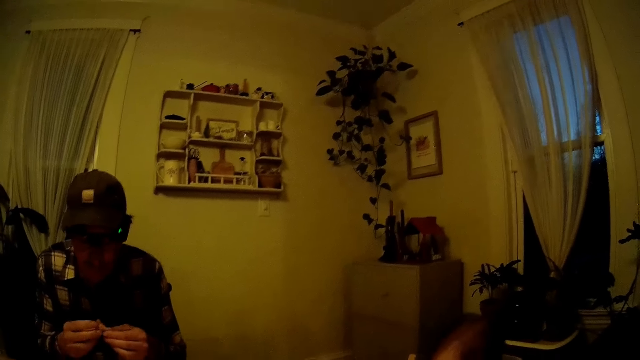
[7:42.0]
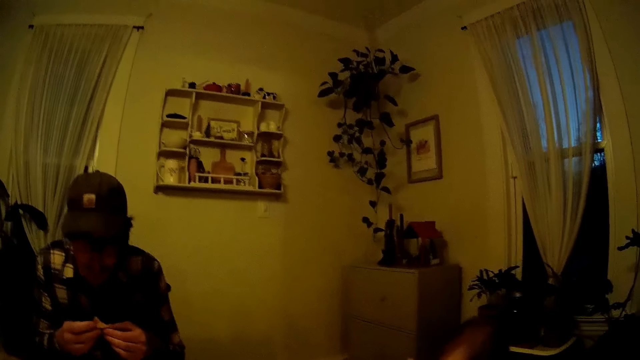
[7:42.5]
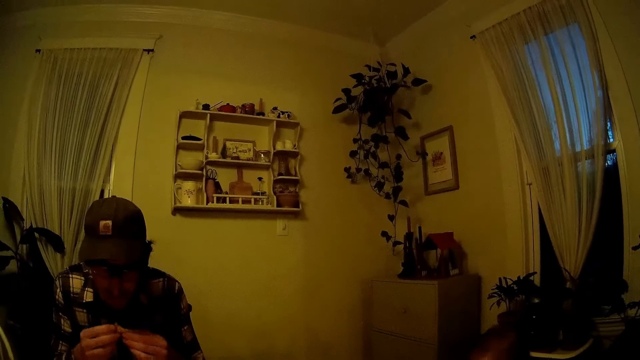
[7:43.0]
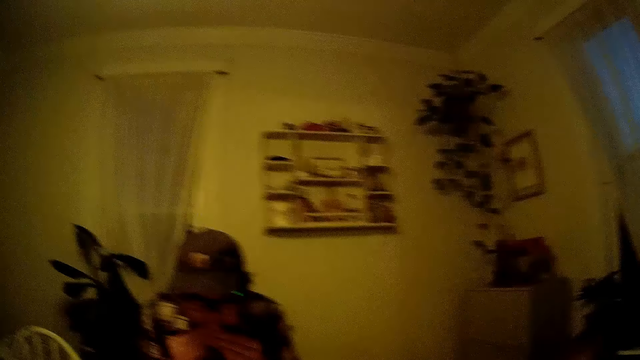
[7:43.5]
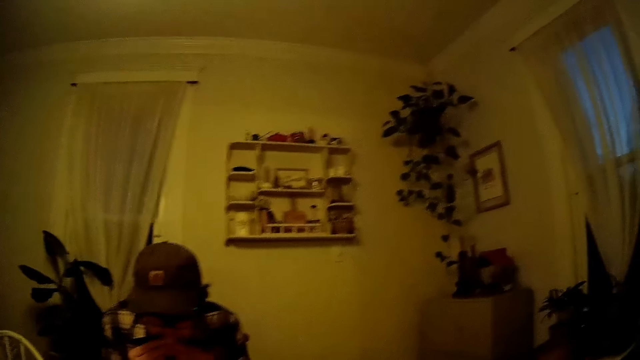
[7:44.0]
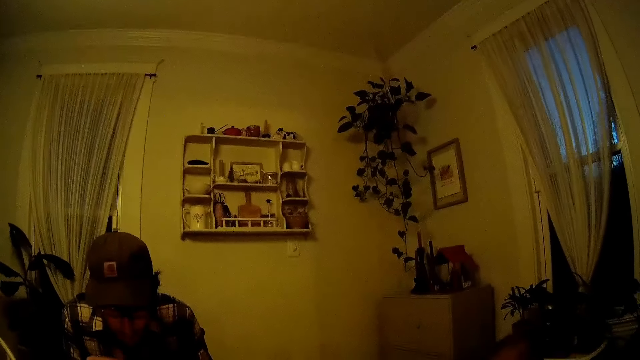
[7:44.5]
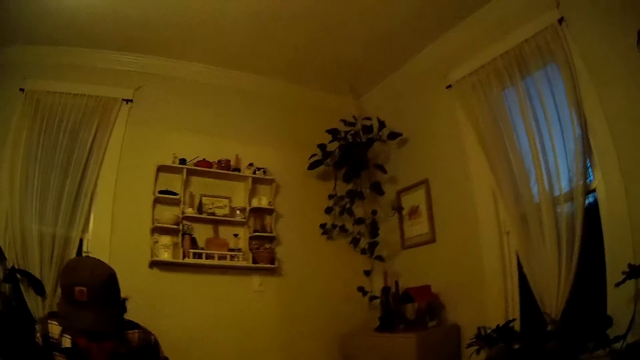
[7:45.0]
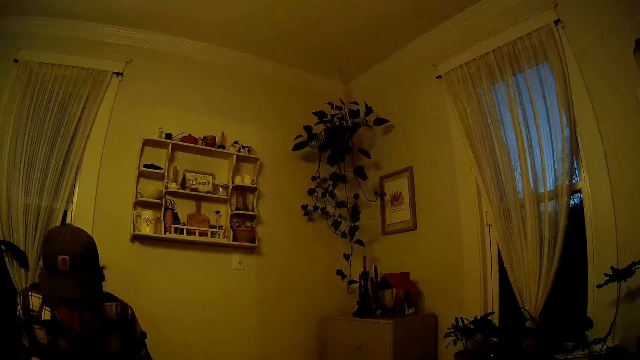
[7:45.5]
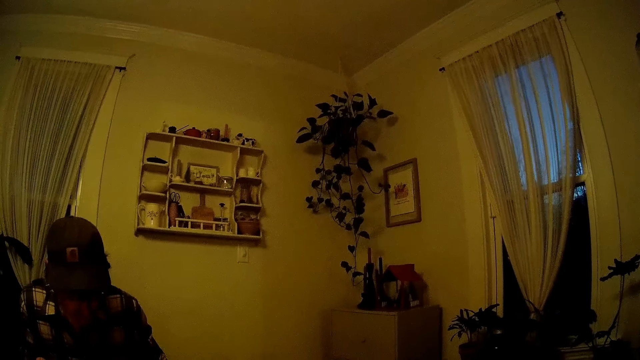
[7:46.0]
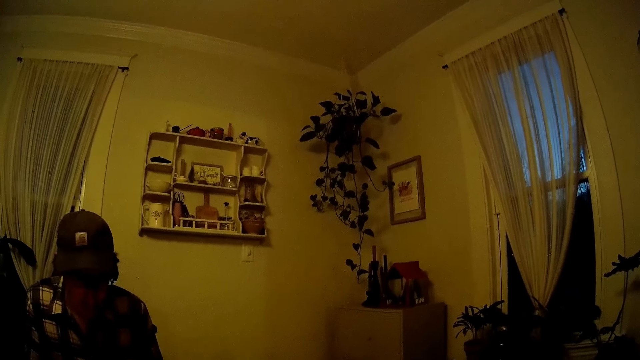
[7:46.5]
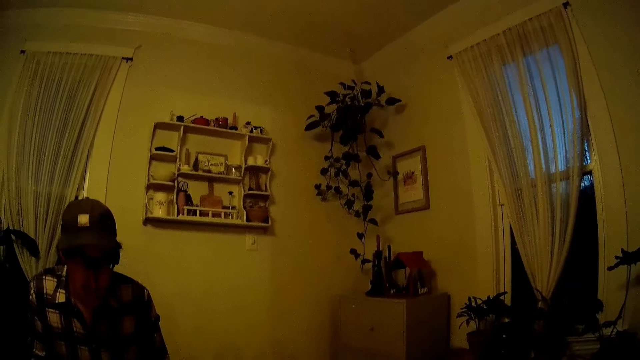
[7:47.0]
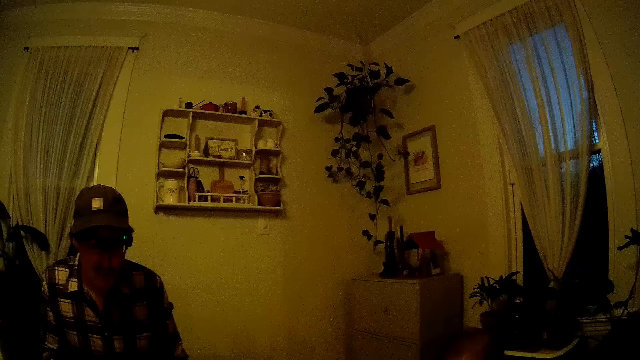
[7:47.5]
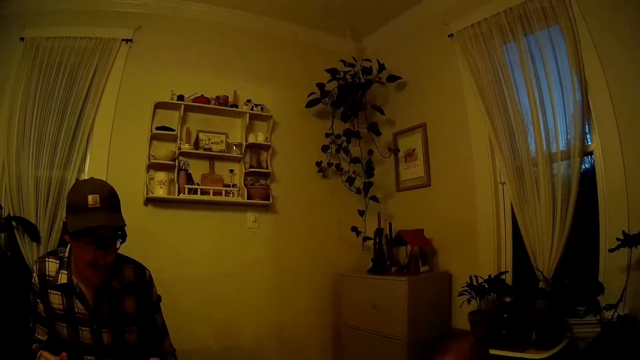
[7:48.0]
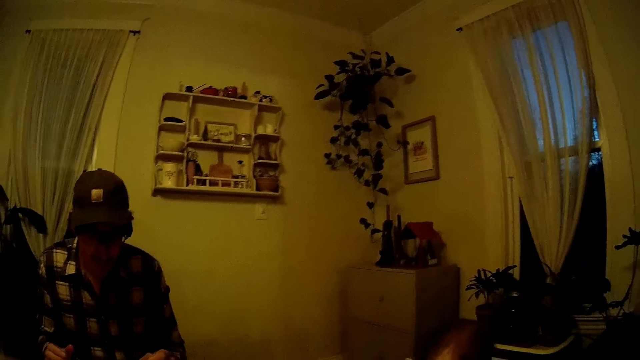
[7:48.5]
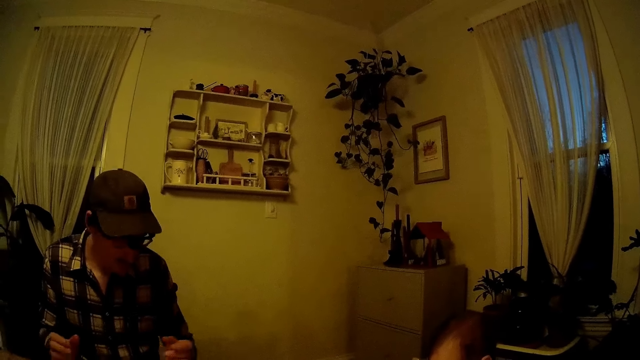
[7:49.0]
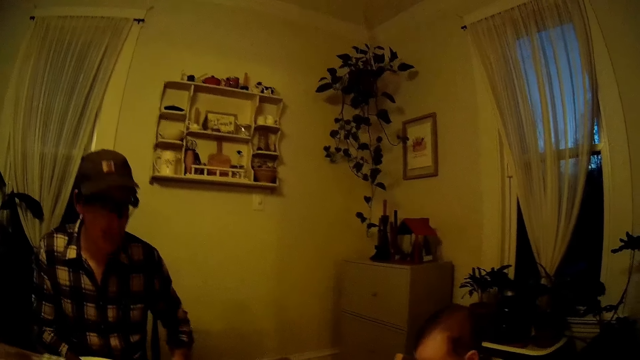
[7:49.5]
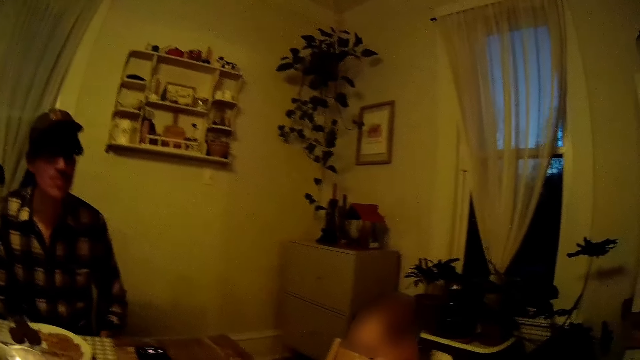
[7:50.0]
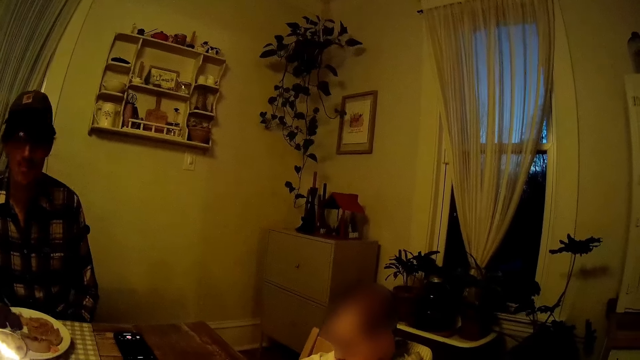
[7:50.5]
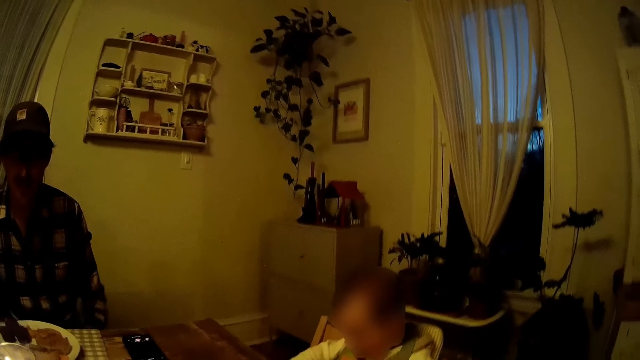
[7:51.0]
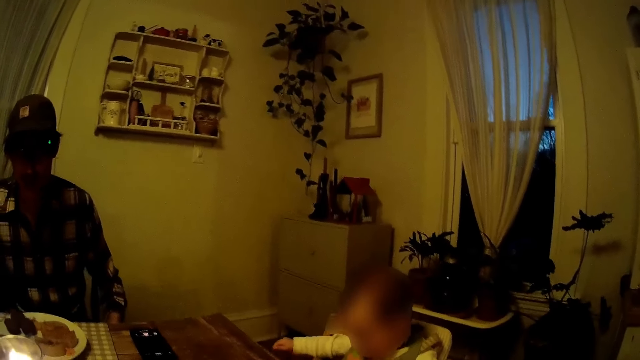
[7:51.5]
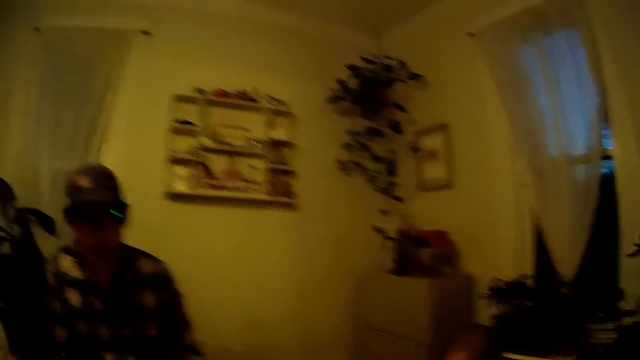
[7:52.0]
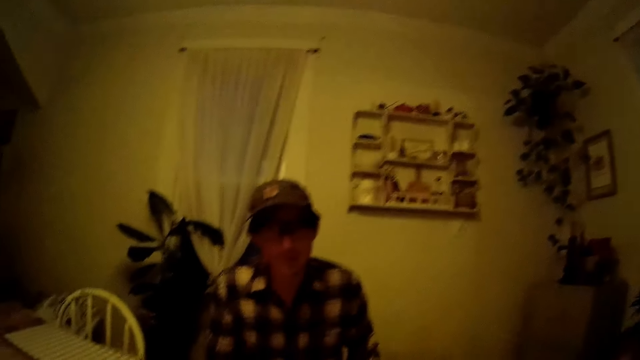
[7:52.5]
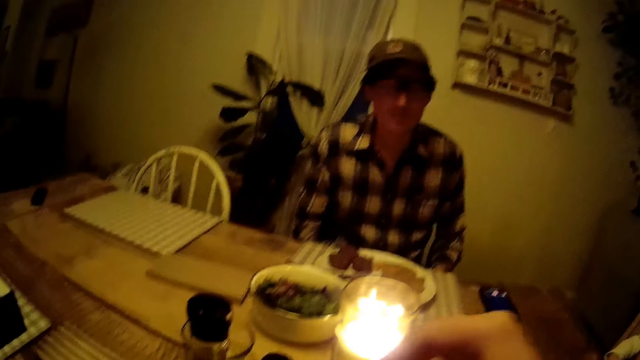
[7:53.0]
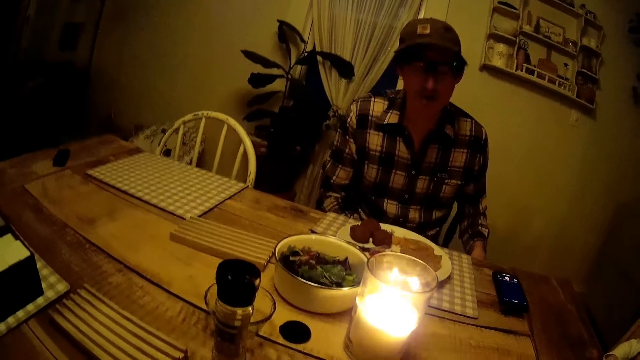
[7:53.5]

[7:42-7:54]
The camera wearer looks around a person. The person talks to the camera wearer.

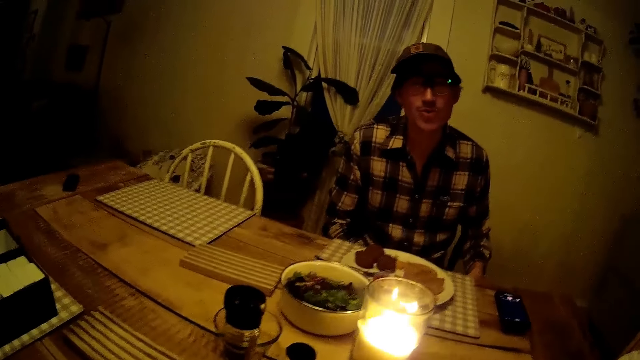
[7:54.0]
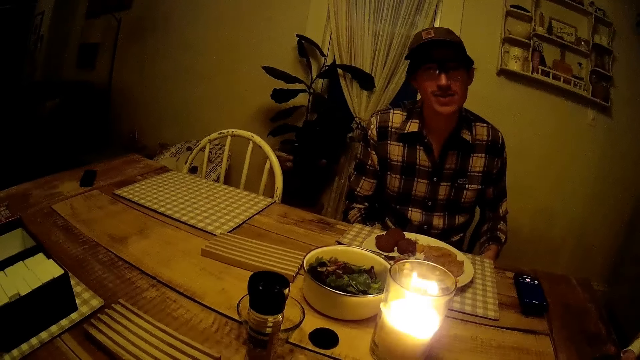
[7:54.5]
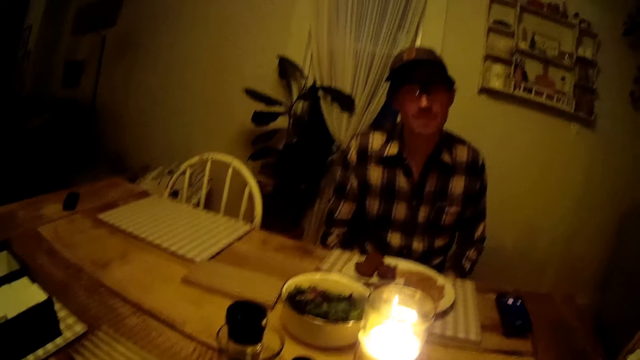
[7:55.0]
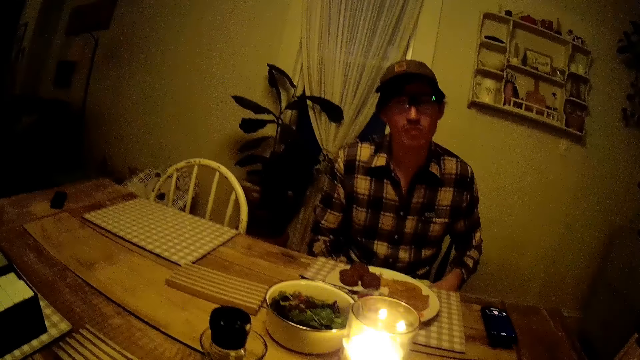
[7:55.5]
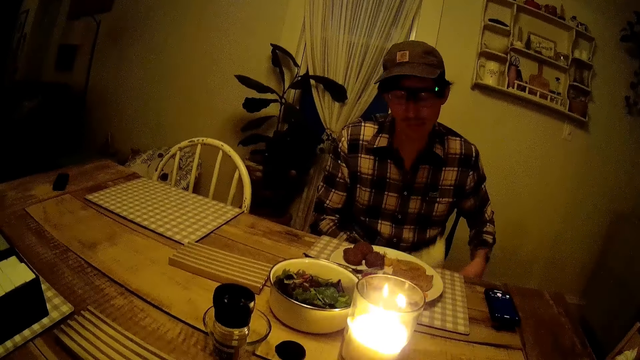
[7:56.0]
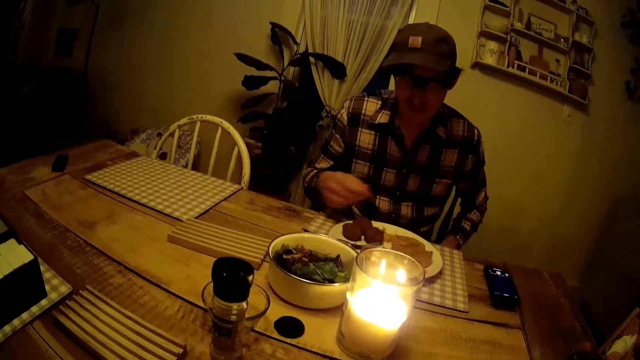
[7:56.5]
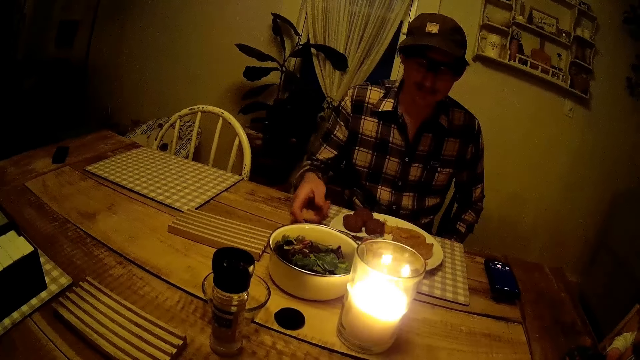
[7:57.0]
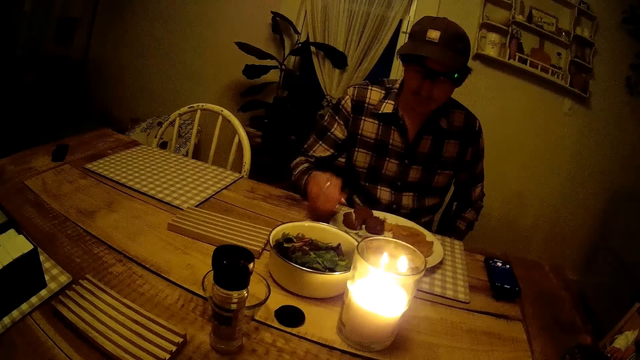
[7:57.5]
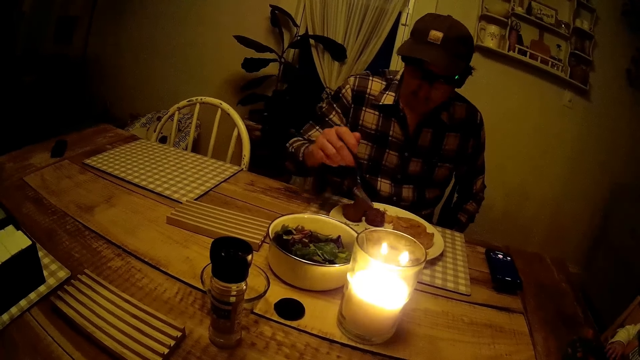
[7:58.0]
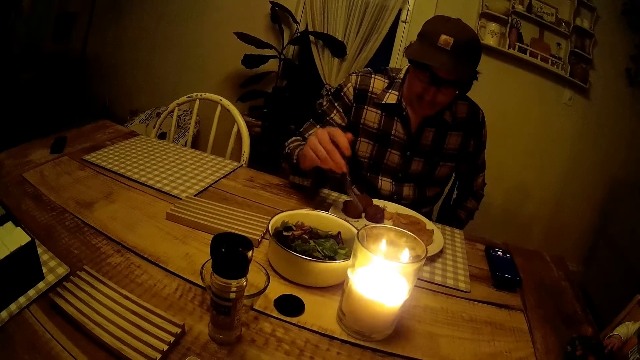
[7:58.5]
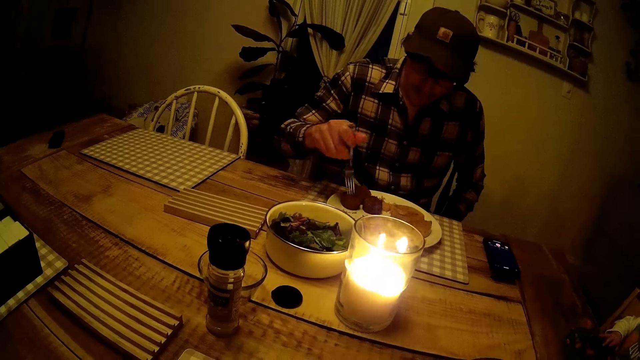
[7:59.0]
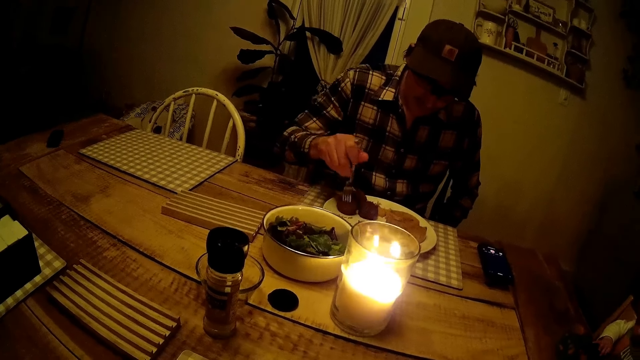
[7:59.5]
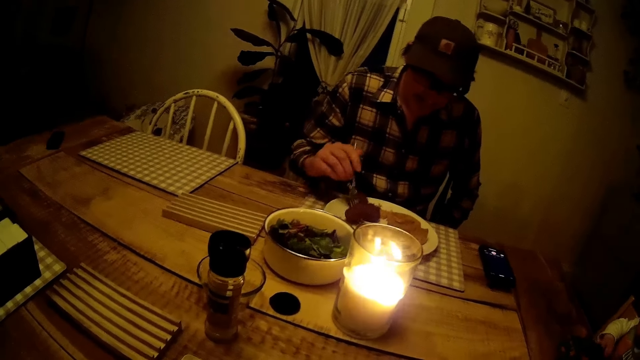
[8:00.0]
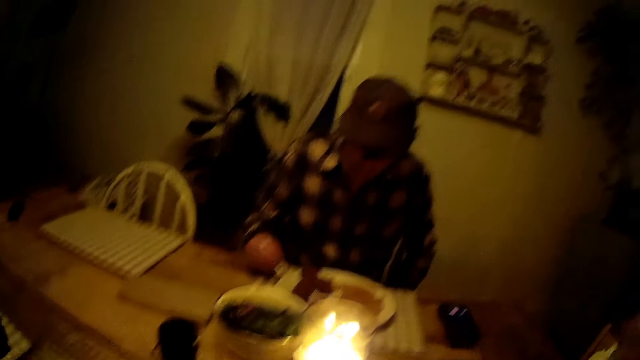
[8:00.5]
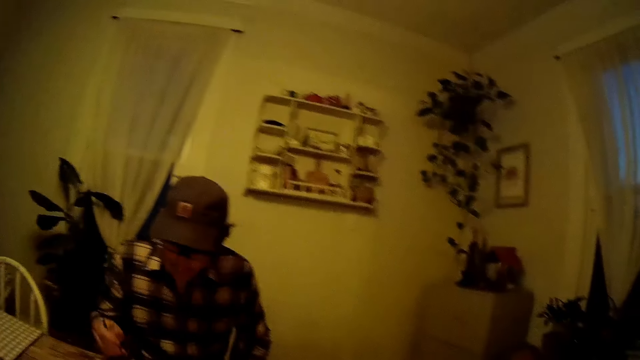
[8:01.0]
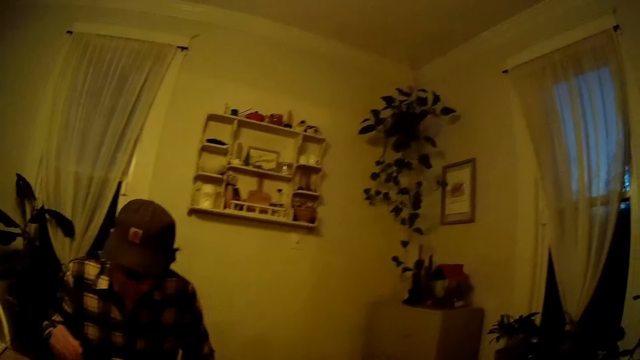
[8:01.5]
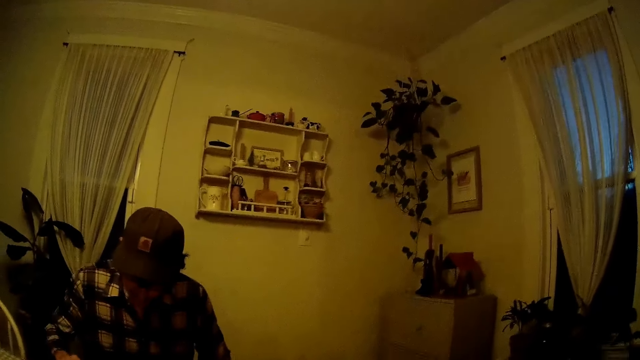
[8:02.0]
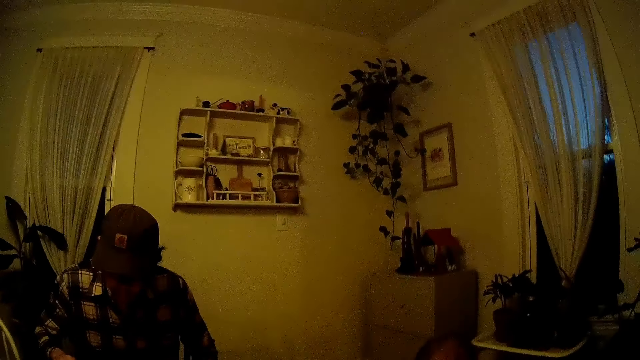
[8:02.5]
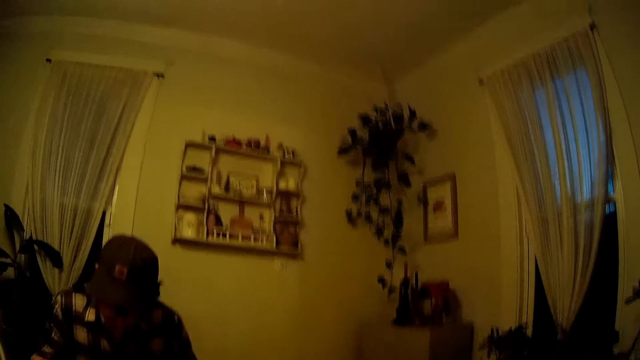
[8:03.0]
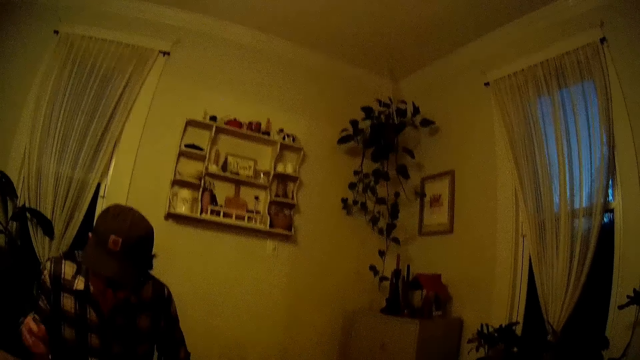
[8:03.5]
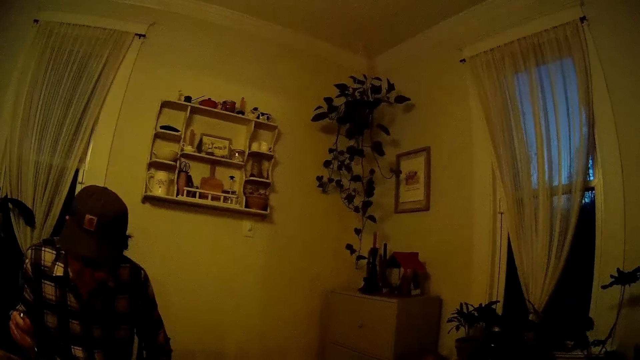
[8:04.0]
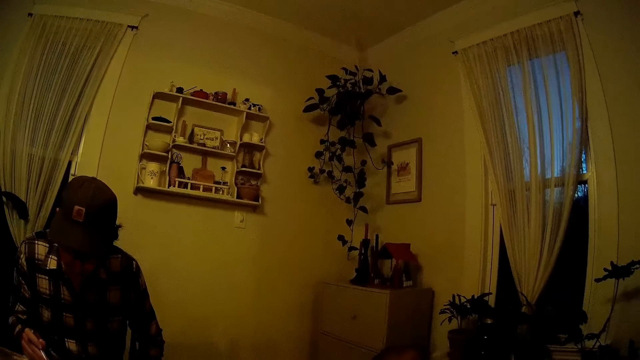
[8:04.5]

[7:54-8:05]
The camera wearer replies to a man. The man picks up the fork with his right hand.
